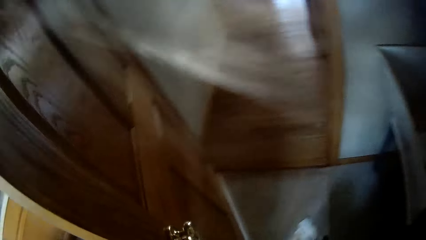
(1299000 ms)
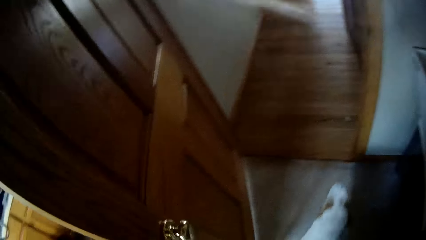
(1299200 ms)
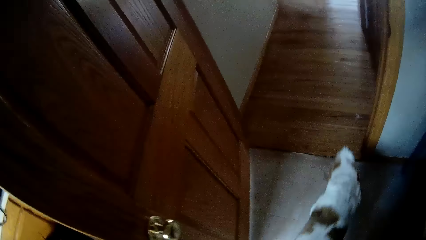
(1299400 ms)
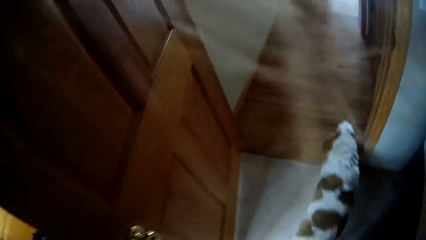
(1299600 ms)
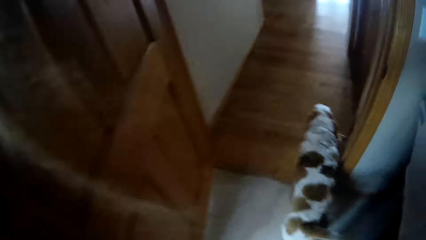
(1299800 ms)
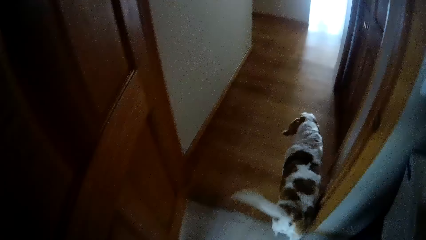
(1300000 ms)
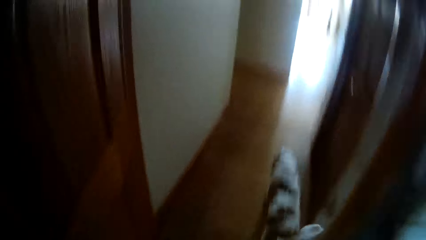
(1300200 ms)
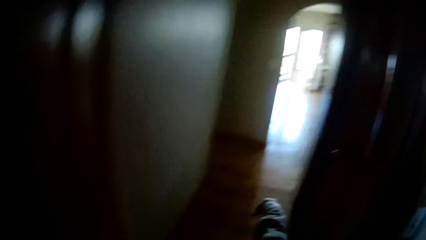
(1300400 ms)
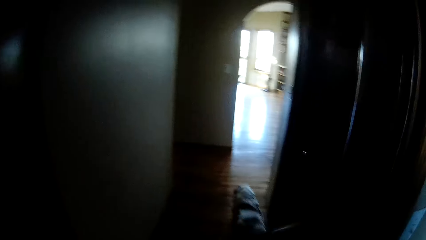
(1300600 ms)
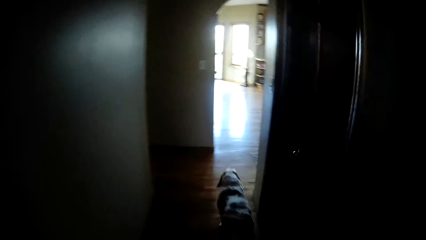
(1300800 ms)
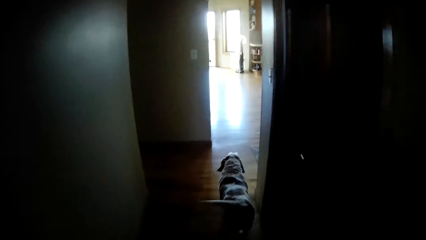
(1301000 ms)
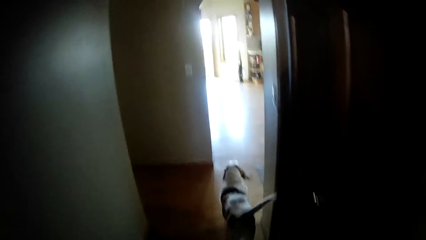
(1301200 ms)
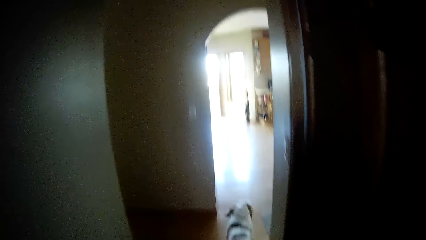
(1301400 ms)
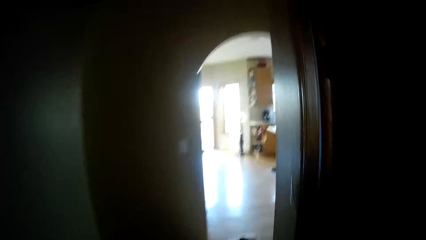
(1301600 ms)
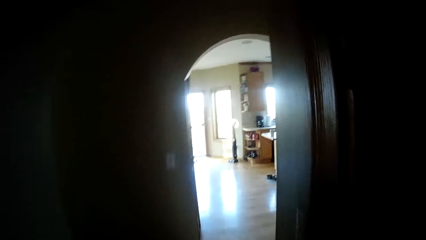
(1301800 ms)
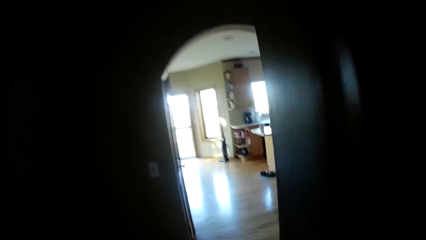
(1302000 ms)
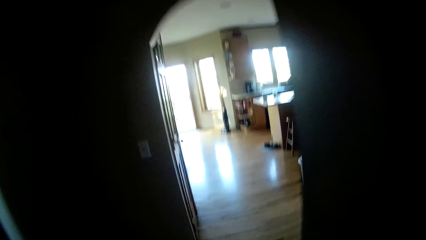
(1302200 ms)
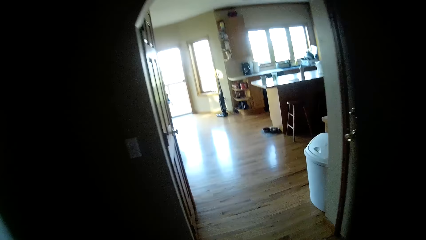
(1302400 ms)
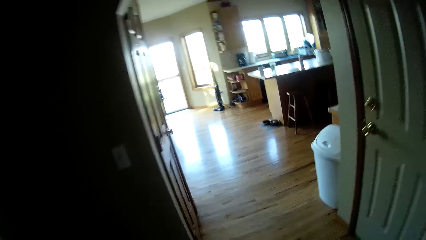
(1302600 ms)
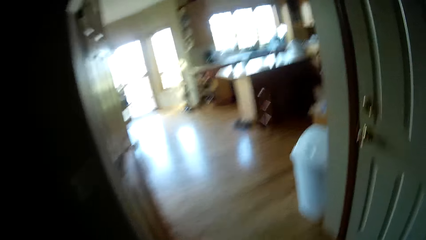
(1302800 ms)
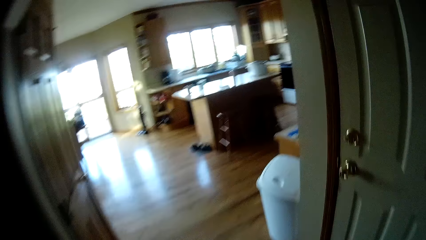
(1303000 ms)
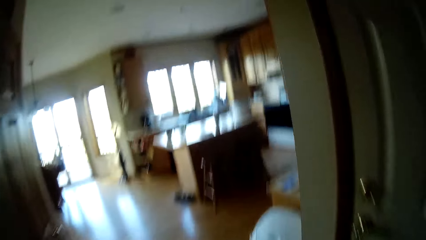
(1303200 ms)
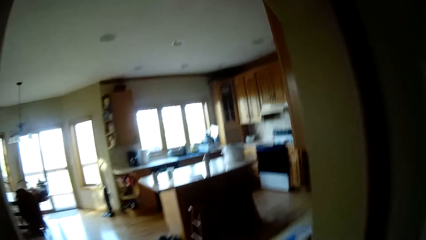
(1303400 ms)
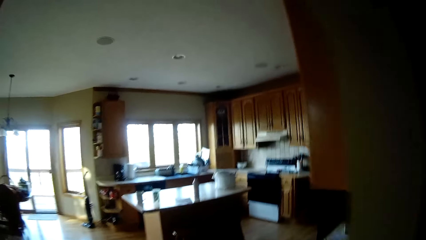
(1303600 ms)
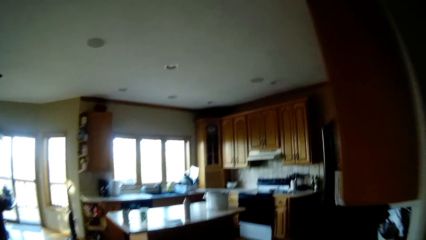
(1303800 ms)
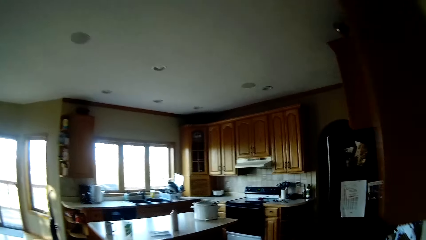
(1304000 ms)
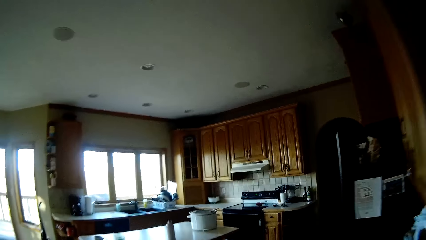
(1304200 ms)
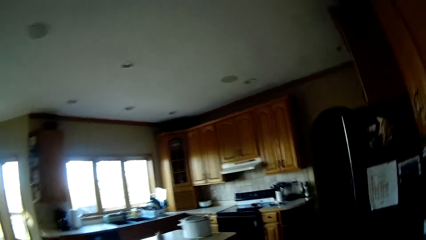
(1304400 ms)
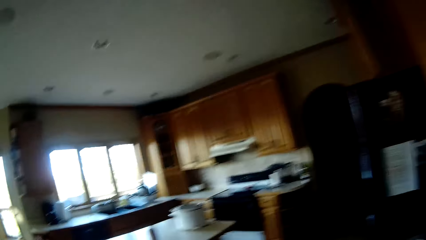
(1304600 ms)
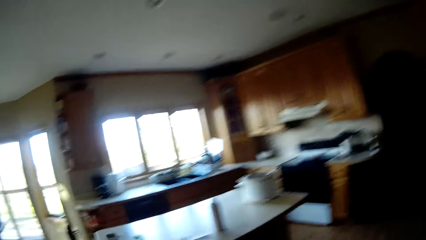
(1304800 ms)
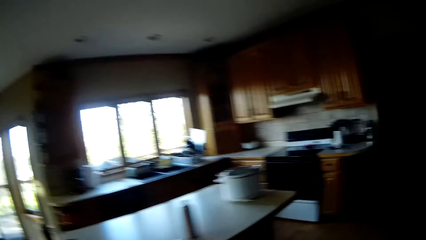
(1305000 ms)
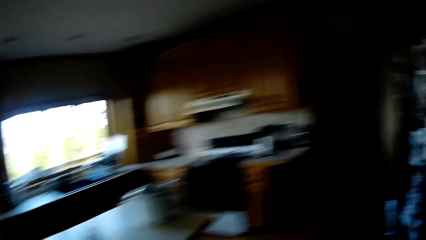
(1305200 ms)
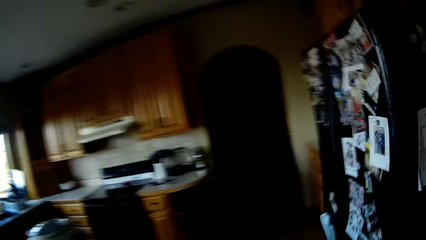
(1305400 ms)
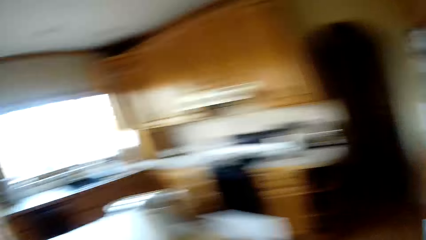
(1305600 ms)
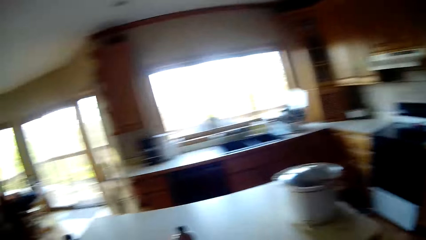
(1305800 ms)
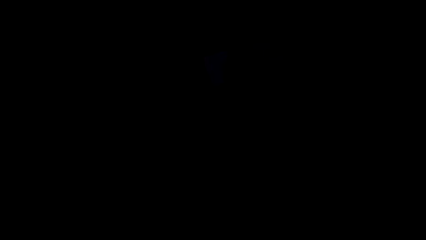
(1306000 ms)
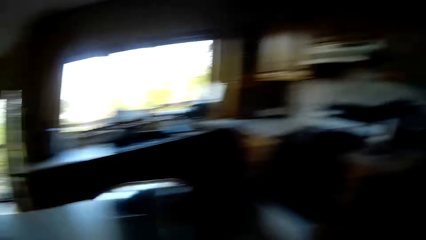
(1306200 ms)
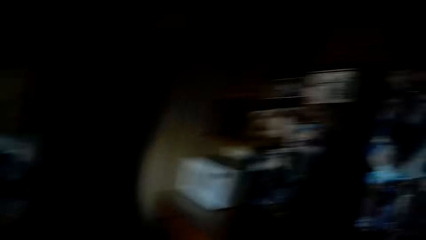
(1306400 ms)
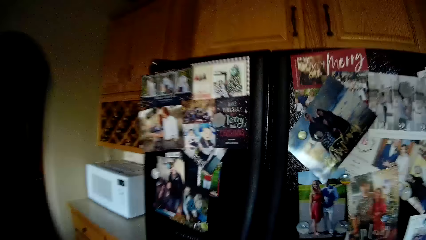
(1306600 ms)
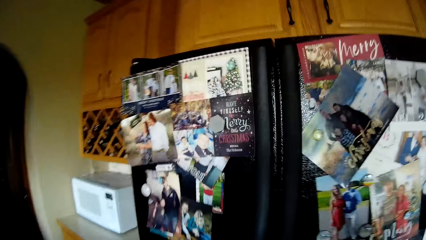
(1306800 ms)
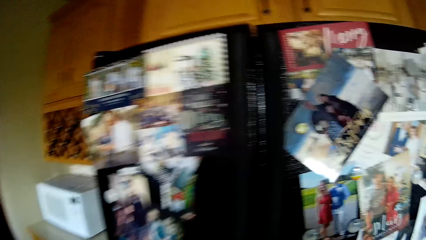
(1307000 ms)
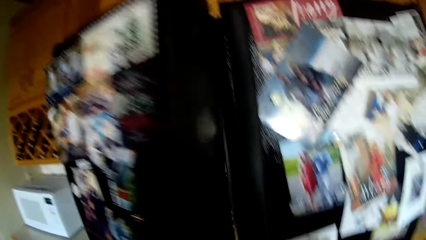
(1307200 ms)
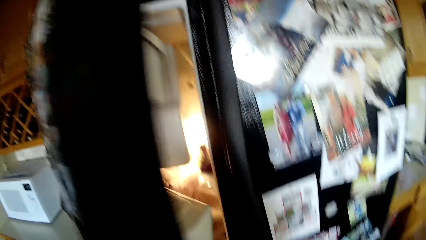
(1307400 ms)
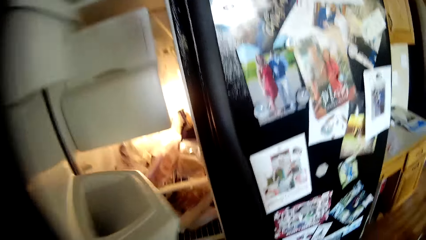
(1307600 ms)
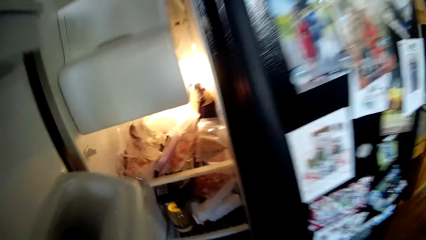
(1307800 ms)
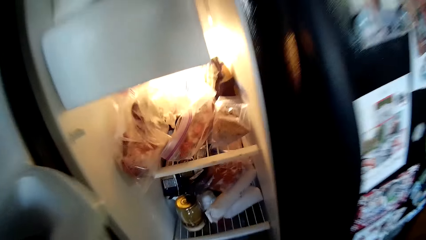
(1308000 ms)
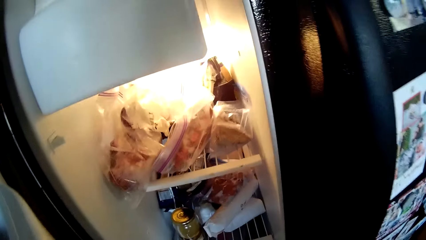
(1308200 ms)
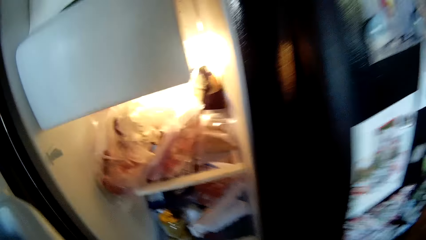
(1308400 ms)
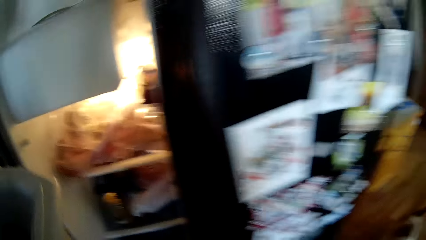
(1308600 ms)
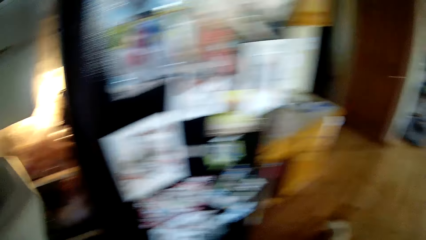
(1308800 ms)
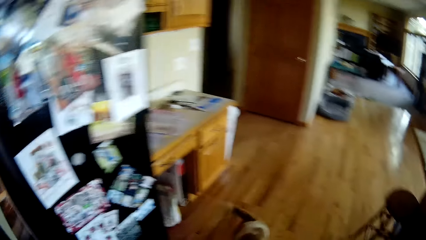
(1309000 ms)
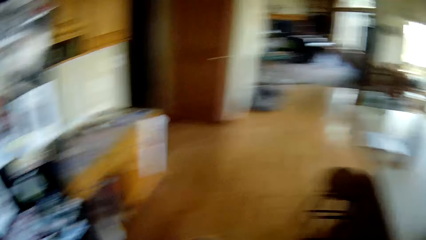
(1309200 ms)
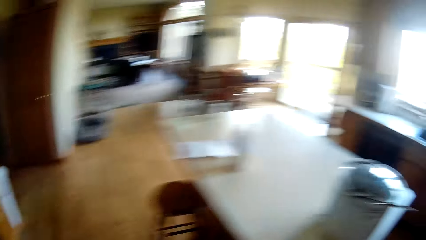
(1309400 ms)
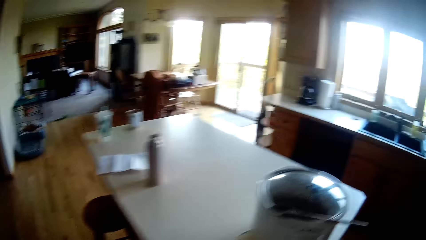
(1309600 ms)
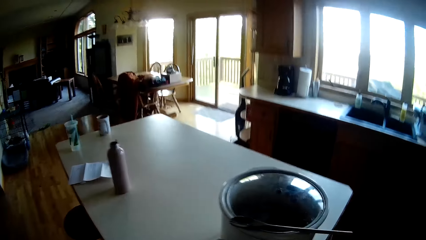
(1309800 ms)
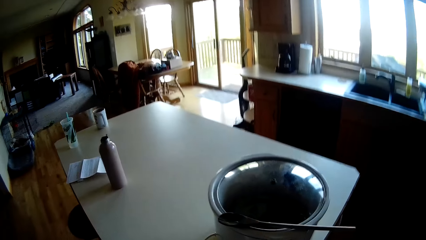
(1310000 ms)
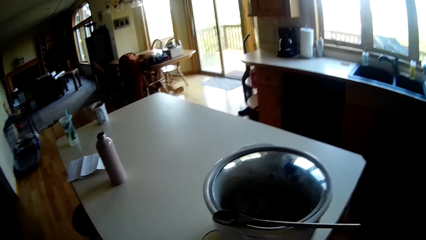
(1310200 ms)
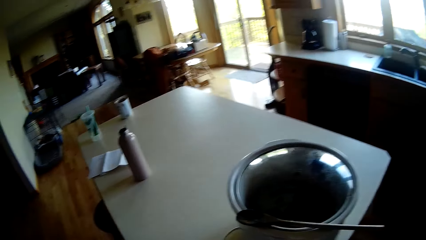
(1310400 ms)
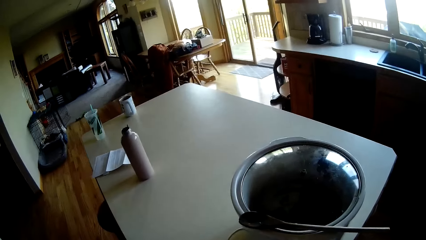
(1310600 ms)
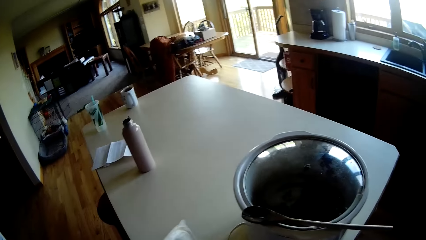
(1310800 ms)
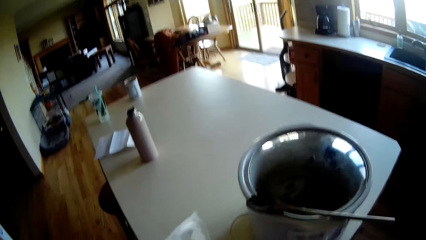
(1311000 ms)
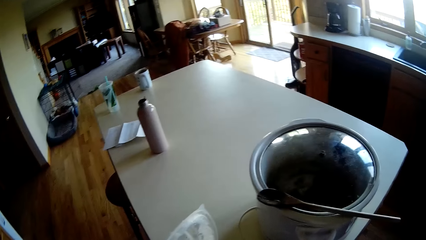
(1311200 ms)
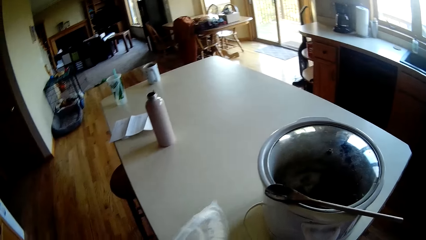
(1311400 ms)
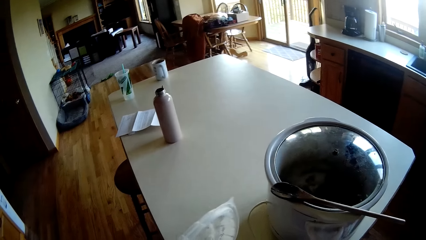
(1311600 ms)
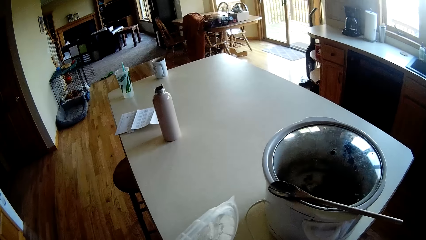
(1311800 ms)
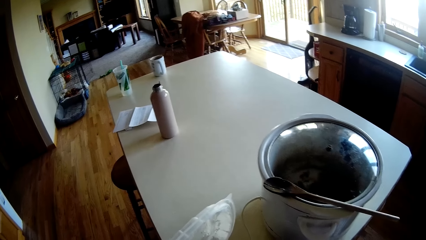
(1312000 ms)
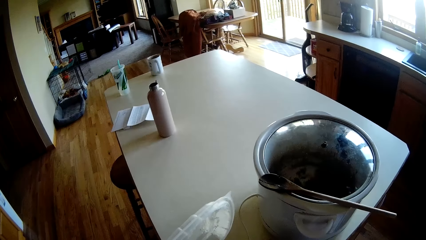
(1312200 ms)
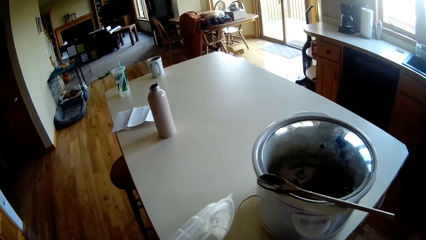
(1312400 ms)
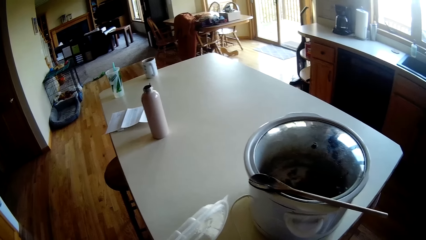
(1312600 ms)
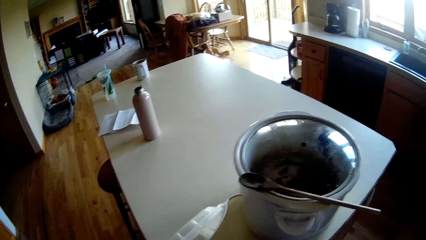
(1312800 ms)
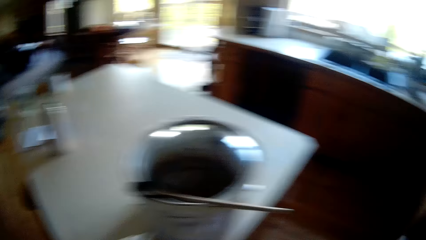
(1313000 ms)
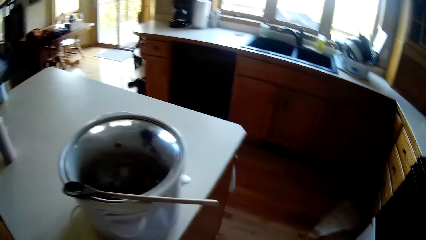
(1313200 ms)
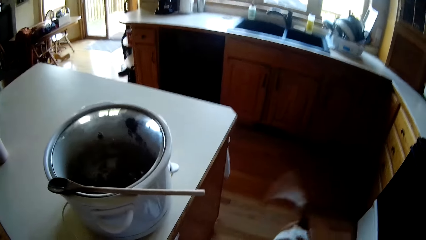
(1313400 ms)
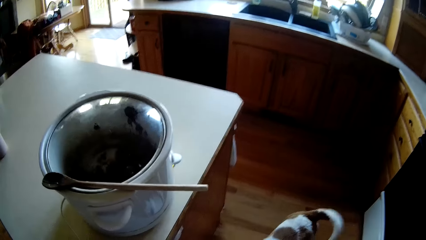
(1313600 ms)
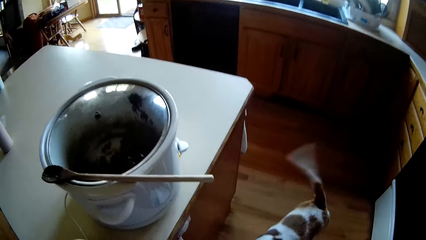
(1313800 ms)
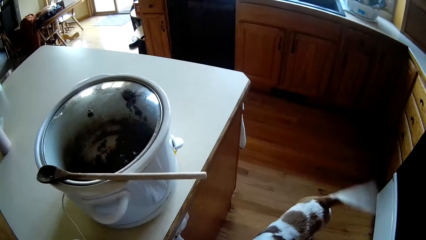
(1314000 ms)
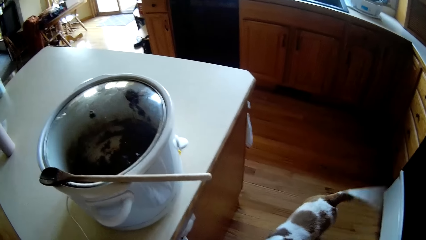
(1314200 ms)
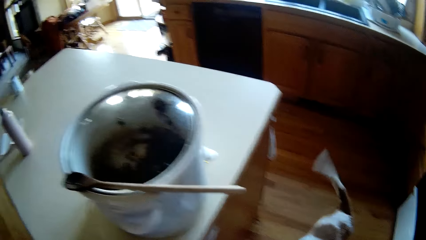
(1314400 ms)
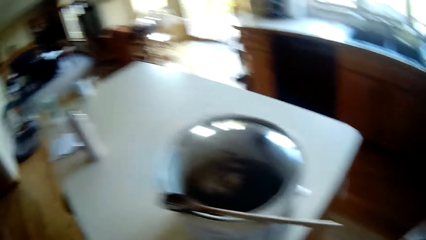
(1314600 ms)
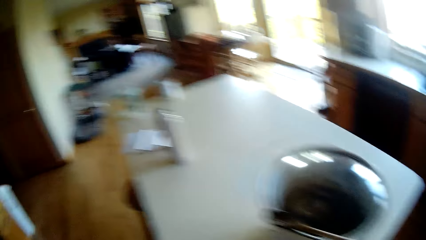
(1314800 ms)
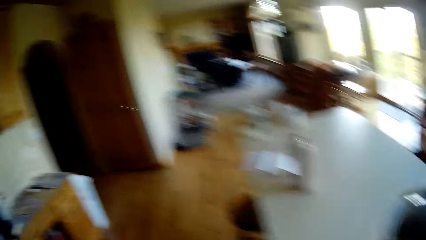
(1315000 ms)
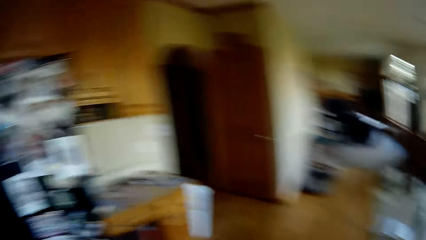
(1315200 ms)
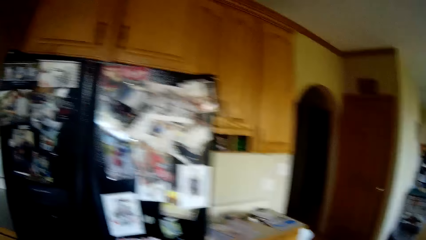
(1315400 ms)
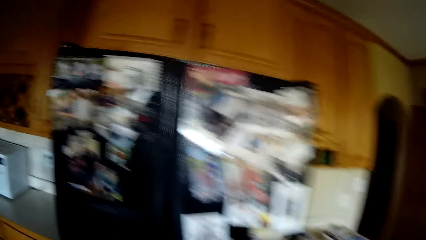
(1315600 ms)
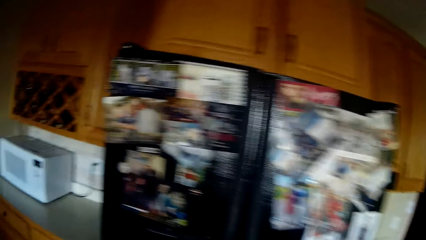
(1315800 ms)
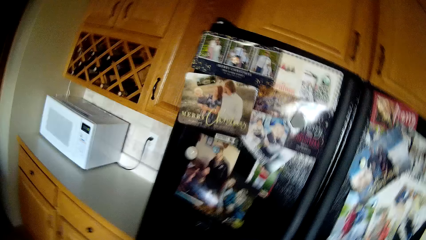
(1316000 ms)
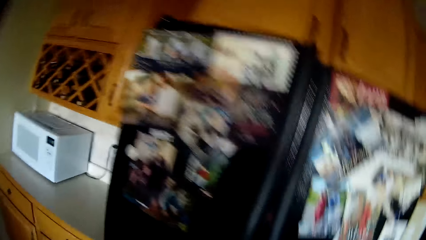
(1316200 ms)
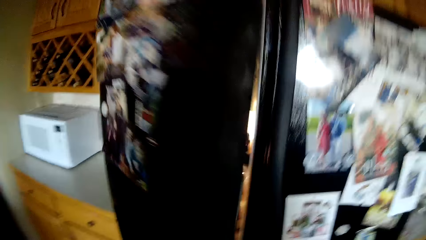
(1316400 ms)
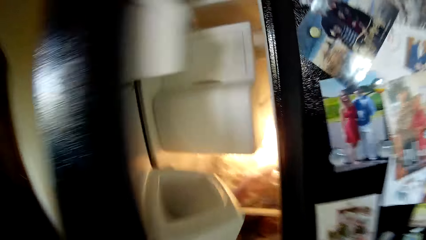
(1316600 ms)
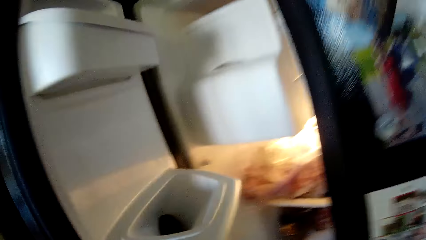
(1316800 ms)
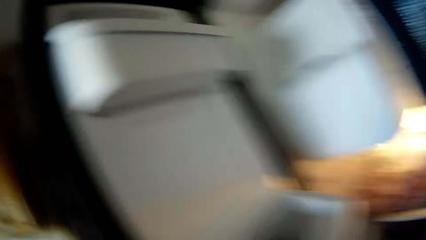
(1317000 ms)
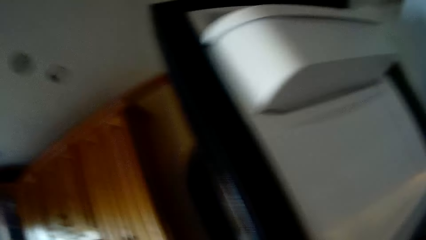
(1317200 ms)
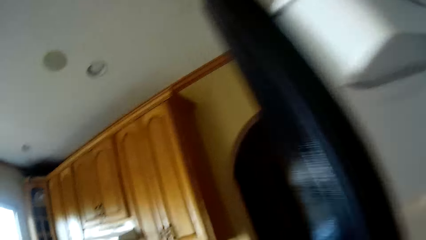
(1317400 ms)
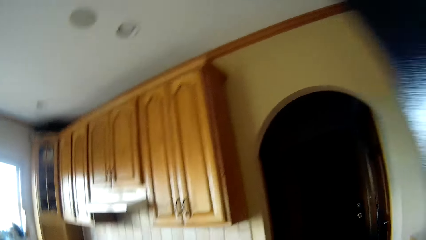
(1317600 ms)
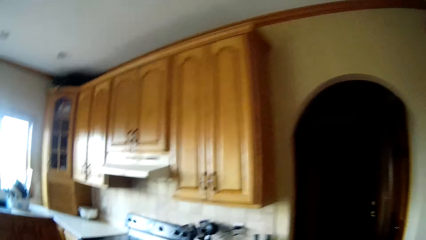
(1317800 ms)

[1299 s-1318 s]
The camera wearer opens the door. The dog walks out of the laundry room. The camera wearer walks towards a fridge in the kitchen. She talks. She walks in the house. She turns around. She opens the door of the fridge with her left hand. She closes the door of the fridge with her left hand. She turns around. She opens a white pack on the table with her left hand. She looks around. She turns around. She walks in the house. She opens the door of the fridge with her left hand.
